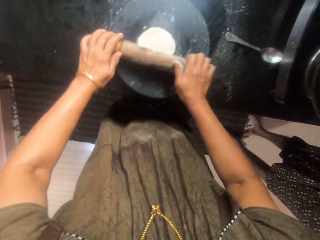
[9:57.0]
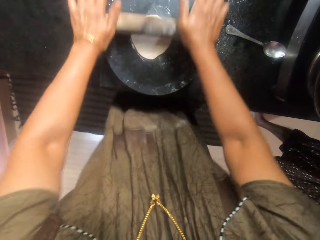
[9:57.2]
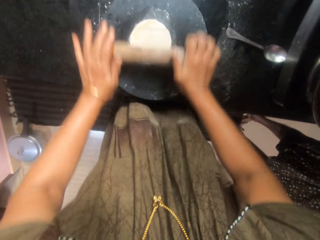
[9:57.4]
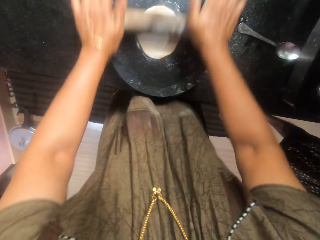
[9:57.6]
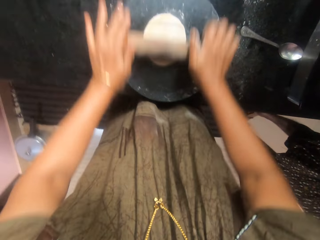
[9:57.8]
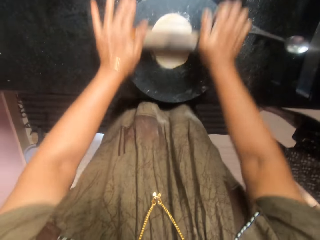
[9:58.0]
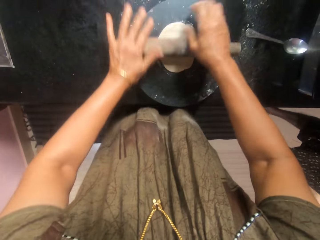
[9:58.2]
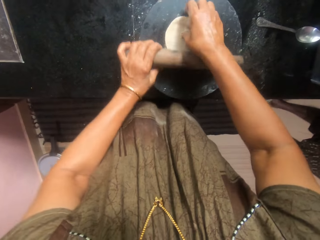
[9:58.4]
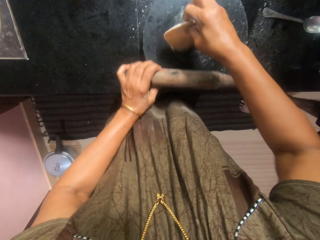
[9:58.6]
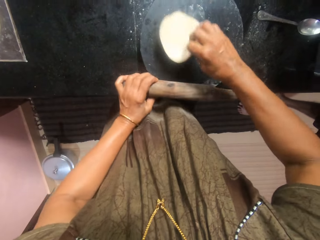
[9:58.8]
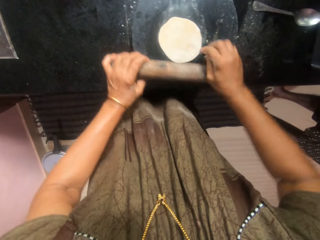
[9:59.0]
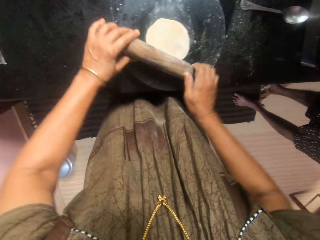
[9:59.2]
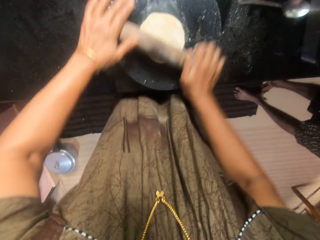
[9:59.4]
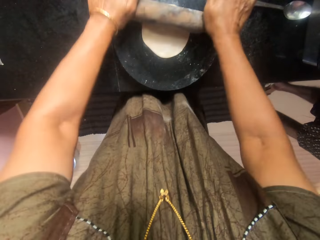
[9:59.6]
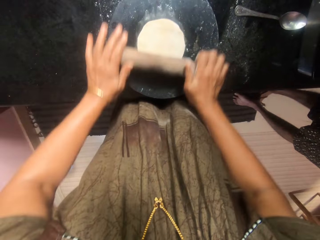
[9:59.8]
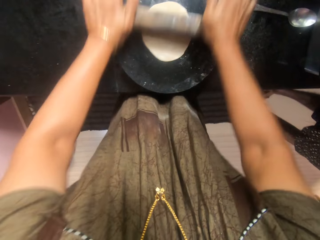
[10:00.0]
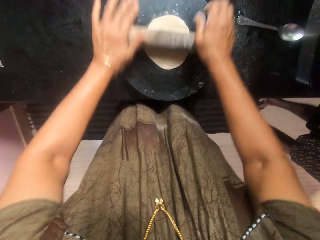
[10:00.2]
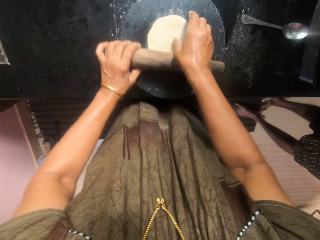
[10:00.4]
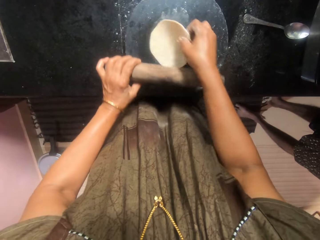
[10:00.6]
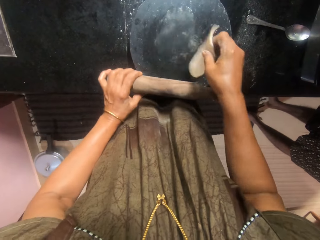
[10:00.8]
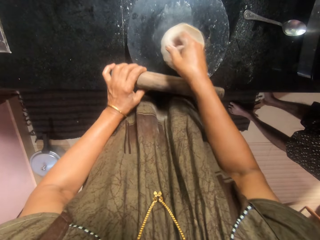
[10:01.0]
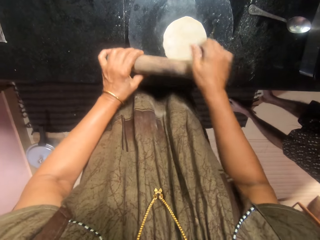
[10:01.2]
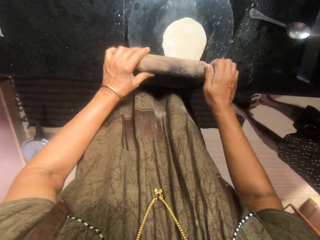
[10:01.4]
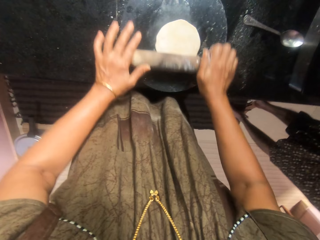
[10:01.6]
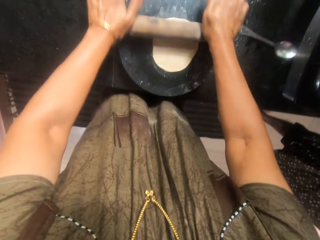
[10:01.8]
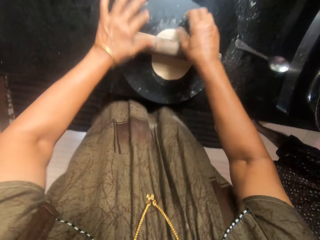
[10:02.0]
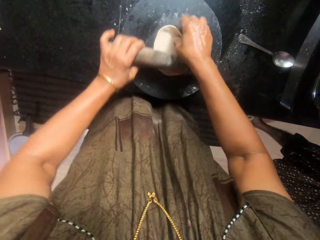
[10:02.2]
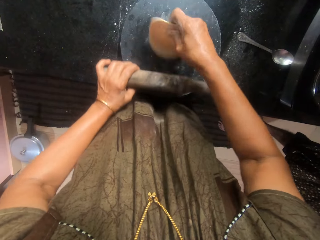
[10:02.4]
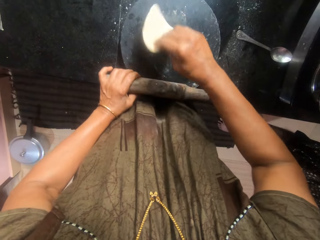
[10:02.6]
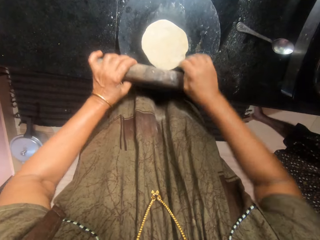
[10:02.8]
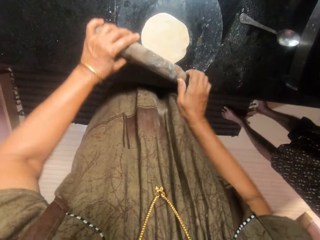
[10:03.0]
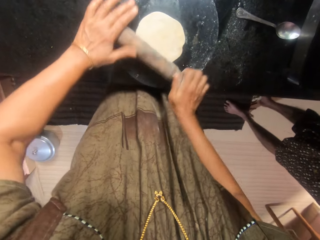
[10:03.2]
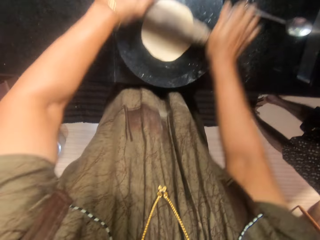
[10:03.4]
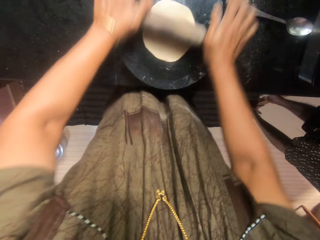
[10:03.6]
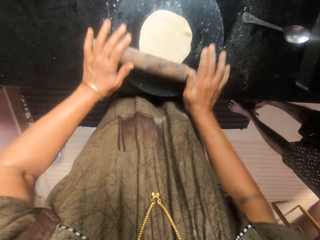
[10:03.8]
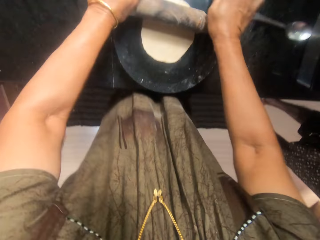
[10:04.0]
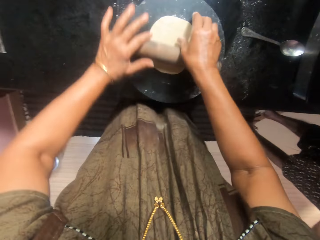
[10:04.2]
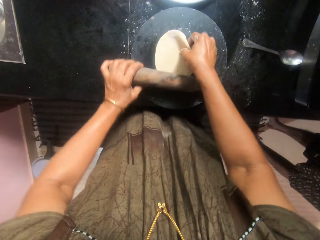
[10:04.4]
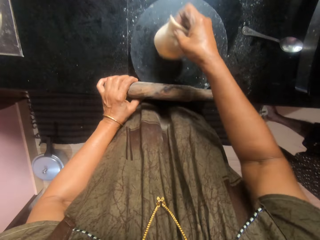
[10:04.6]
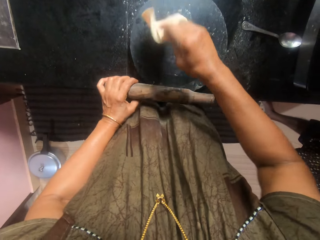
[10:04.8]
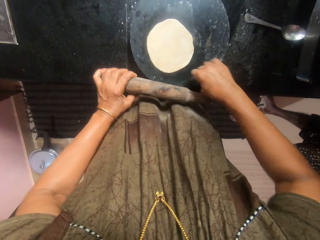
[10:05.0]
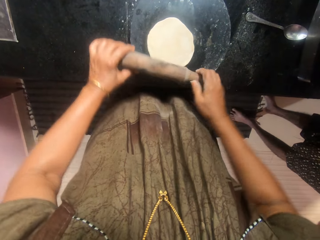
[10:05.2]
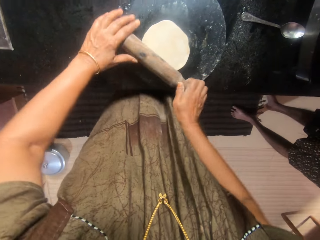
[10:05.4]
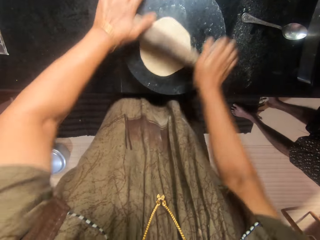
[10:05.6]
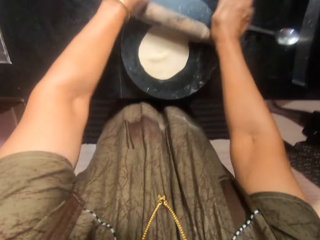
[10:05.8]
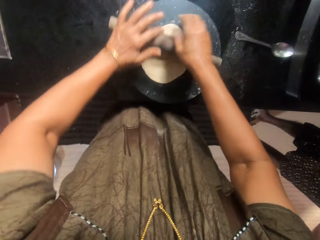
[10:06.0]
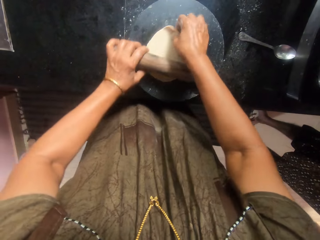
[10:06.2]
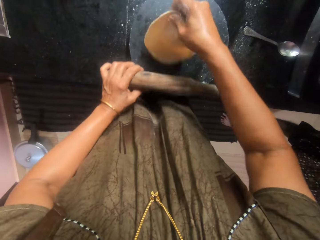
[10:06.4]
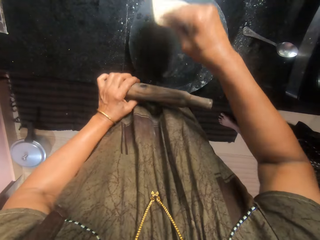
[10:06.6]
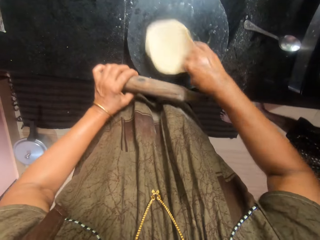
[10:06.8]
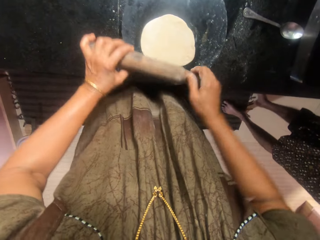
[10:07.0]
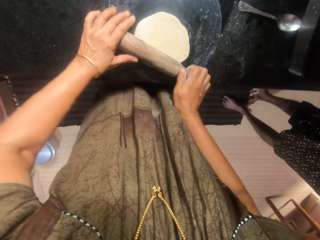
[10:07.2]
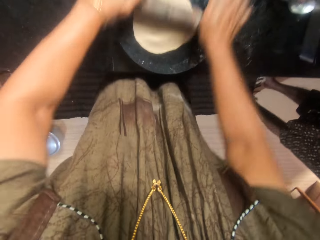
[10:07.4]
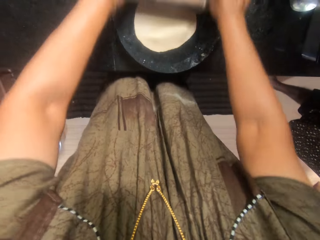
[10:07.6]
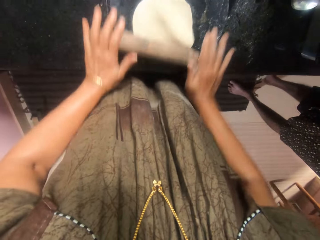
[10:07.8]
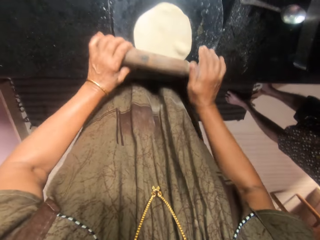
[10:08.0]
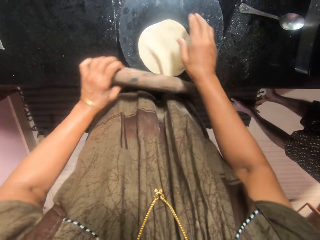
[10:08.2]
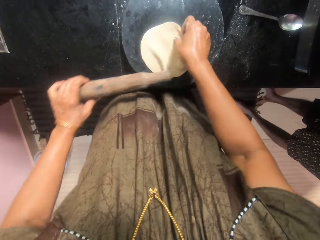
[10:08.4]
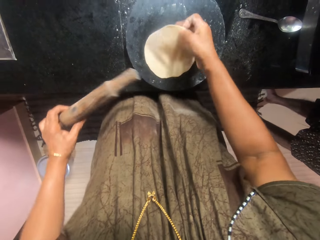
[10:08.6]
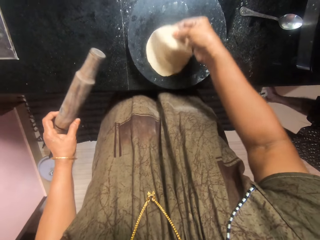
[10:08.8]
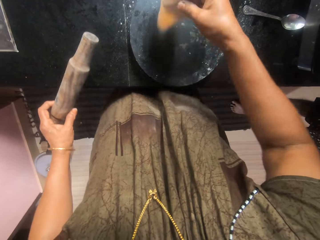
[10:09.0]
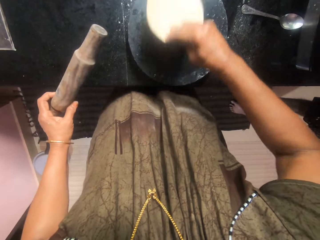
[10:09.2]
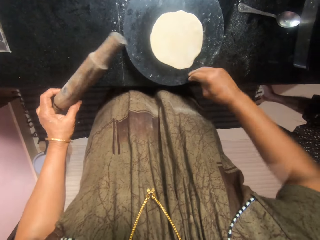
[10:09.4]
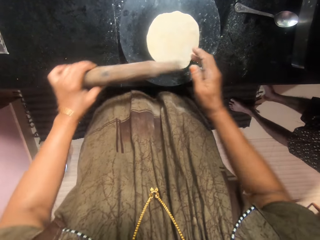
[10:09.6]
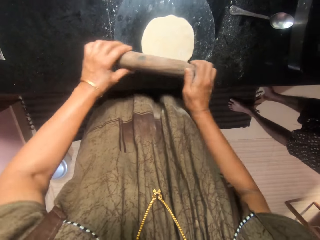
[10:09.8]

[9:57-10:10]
A man stands in the kitchen. The camera wearer turns the dough upside down. They flatten the dough with the rolling pin. They turn the dough upside down. They flatten the dough with the rolling pin. They turn the dough upside down. They flatten the dough with the rolling pin. They turn the dough upside down. They flatten the dough with the rolling pin. They turn the dough upside down. They flatten the dough with the rolling pin. They turn the dough upside down.

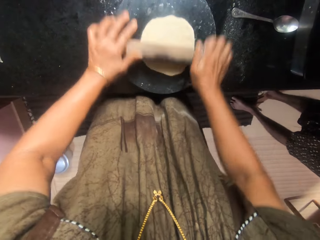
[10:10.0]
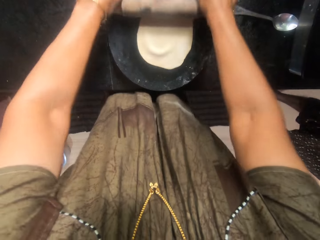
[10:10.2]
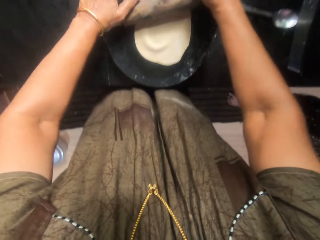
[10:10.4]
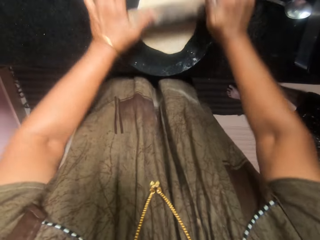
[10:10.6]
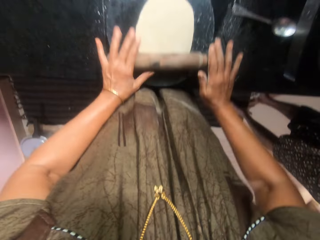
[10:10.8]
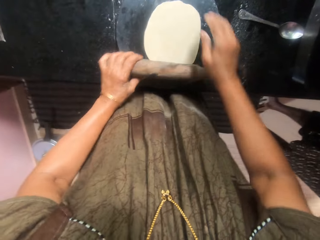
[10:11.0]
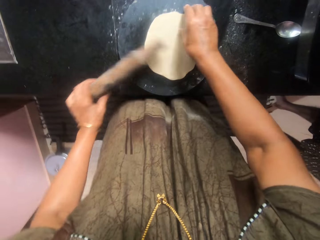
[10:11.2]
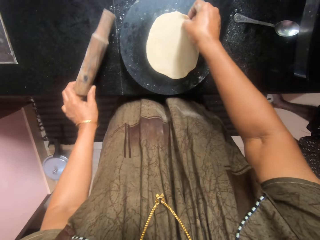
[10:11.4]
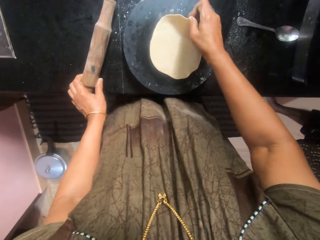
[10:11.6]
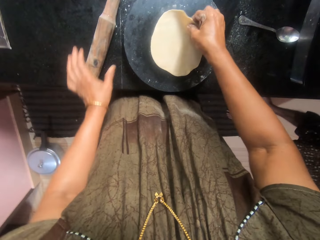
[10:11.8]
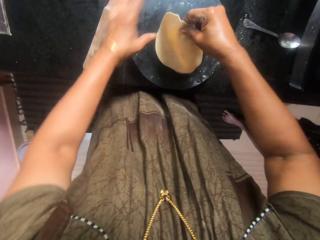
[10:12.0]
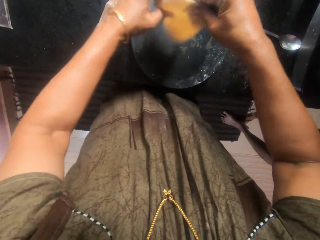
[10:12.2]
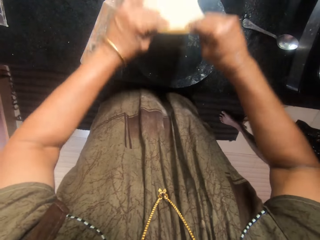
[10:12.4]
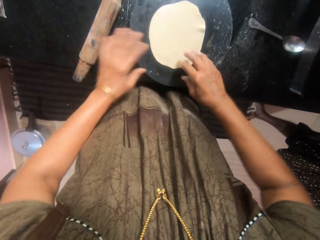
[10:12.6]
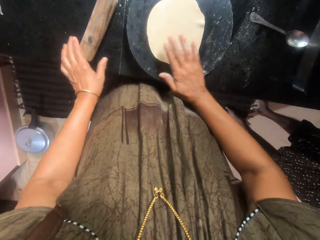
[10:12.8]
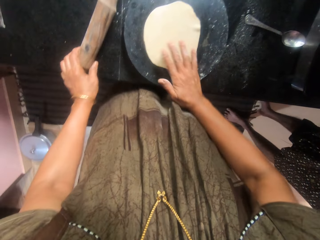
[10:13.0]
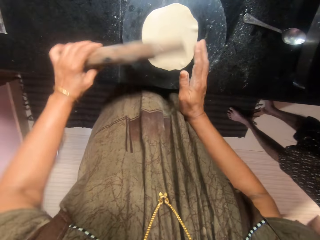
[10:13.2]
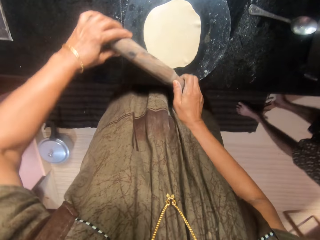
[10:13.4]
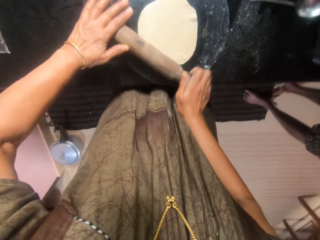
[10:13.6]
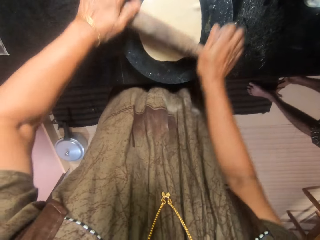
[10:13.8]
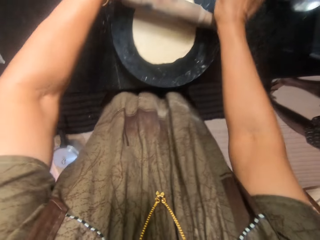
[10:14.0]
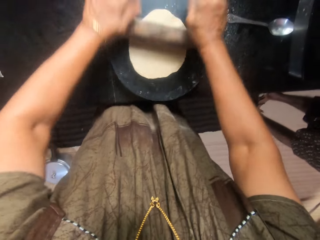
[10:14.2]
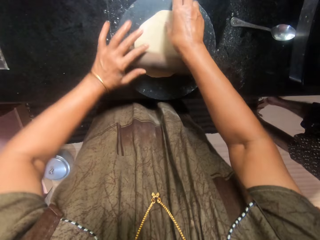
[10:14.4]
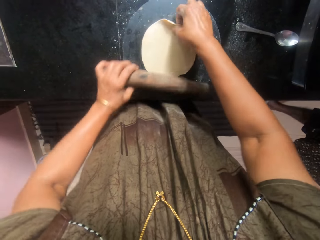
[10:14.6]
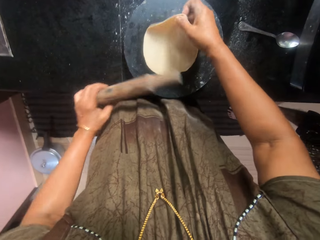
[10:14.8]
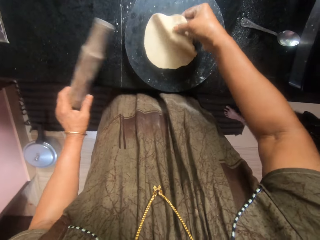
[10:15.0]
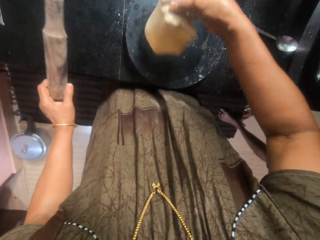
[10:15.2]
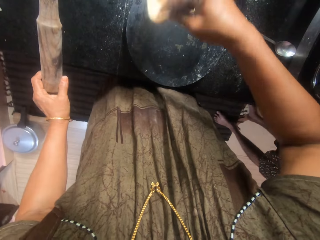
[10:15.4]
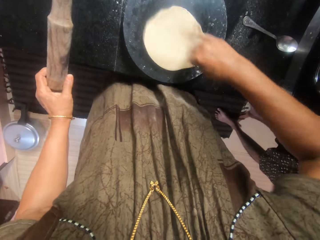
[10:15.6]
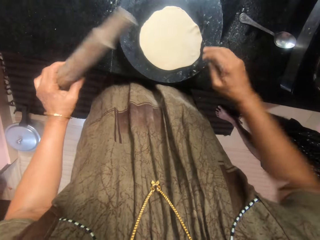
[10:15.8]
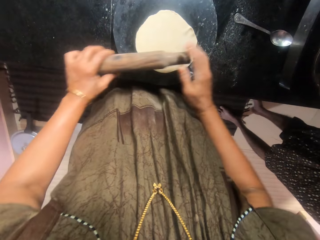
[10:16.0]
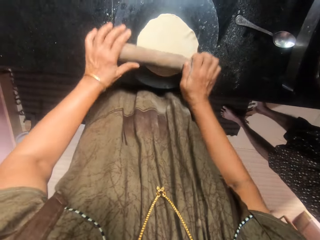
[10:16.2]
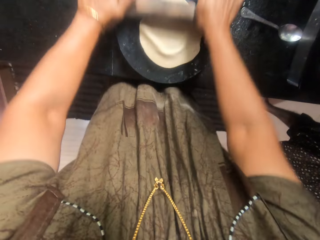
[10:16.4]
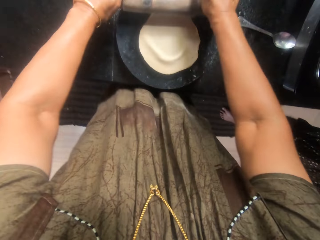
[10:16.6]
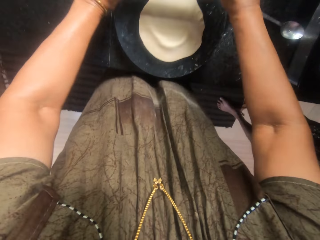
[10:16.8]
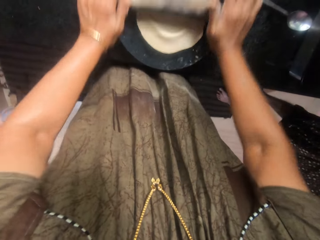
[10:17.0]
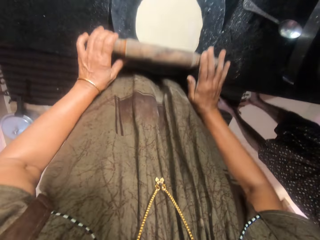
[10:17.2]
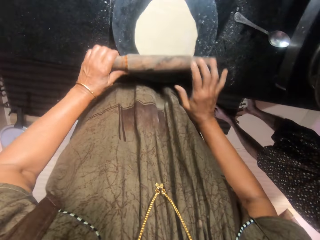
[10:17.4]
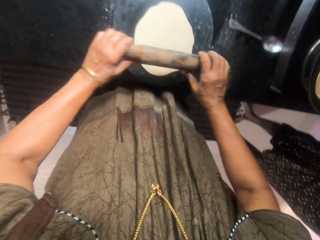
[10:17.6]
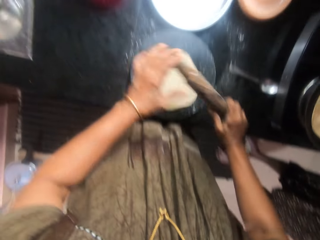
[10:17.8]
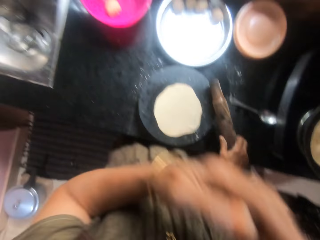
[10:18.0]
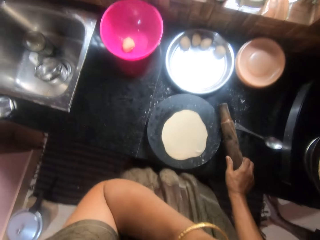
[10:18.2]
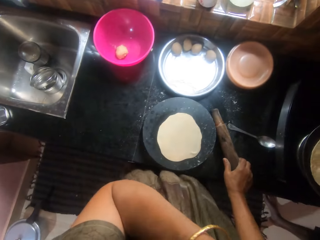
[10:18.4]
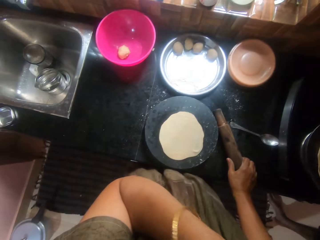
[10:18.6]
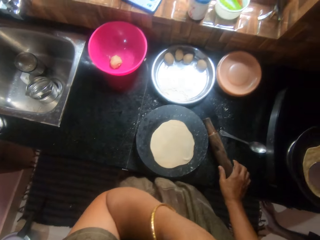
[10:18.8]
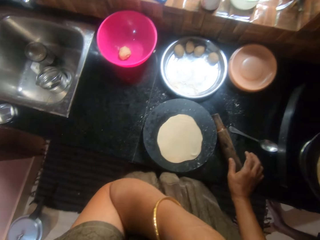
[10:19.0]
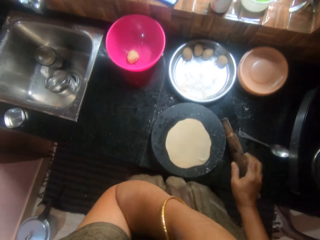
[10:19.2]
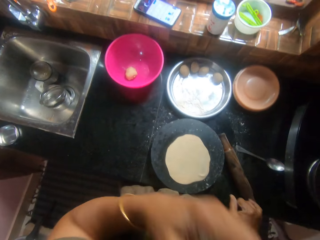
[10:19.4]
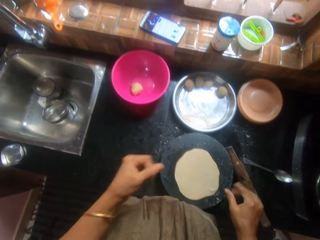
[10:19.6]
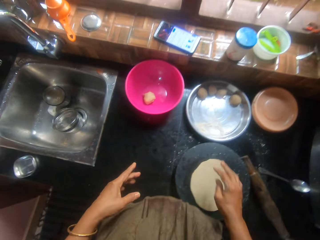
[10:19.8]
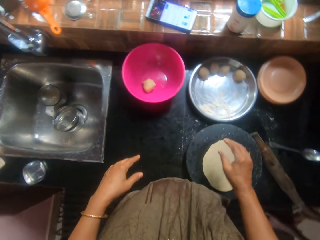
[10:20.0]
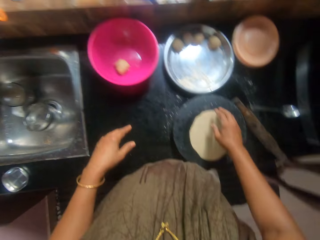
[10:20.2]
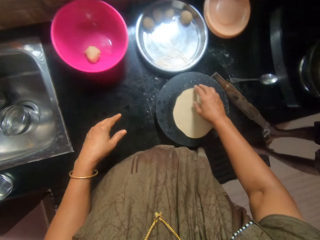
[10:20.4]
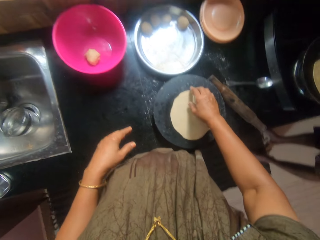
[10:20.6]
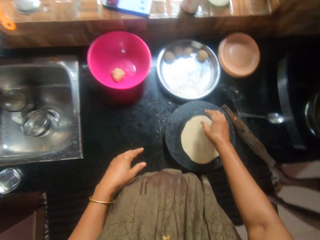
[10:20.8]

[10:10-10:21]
The camera wearer flattens the dough with the rolling pin. She drops the rolling pin on the countertop. She turns the dough upside down. She picks the rolling pin from the countertop. She flattens the dough with the rolling pin. She turns the dough upside down. She flattens the dough with the rolling pin. She drops the rolling pin on the countertop. She touches her face with her hand. She scratches the nose. A woman rubs oil on the dough inside the pan.
